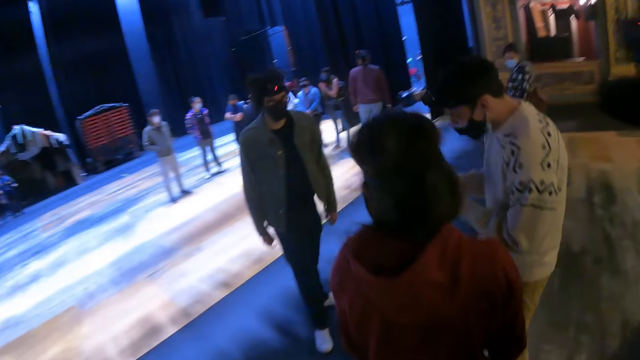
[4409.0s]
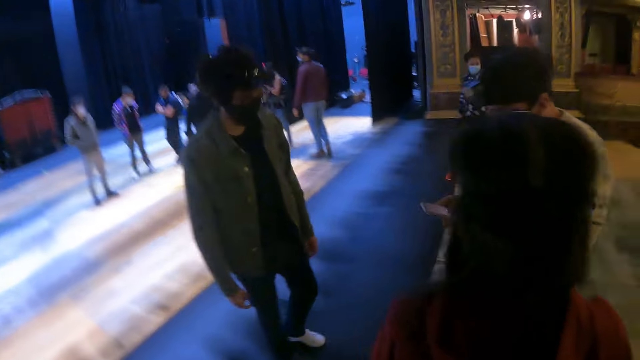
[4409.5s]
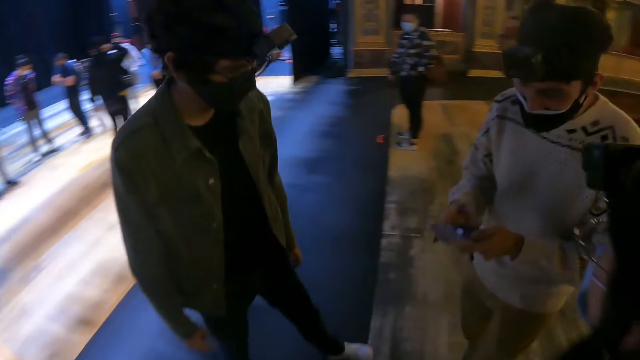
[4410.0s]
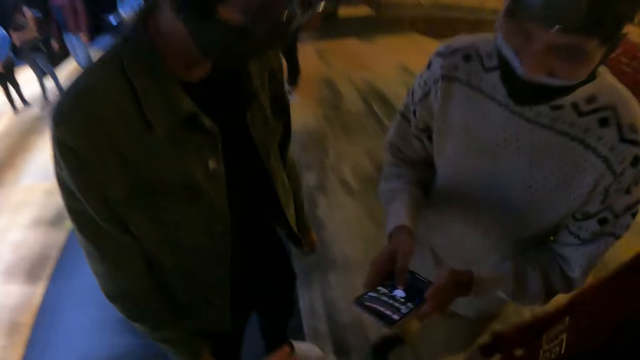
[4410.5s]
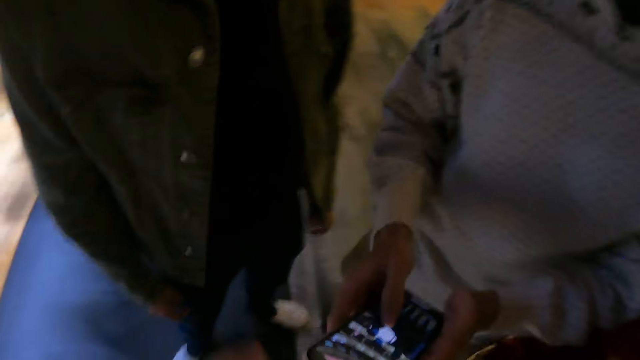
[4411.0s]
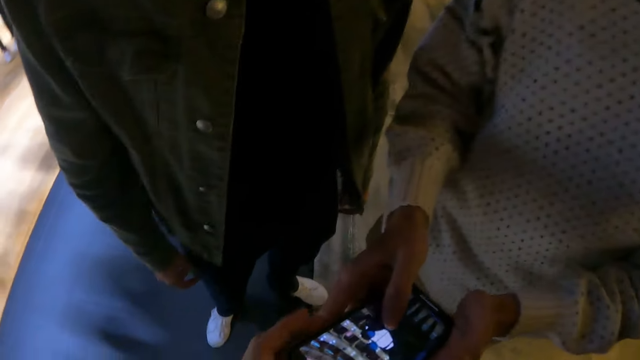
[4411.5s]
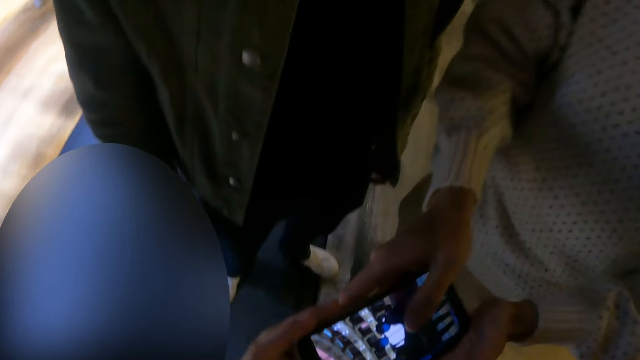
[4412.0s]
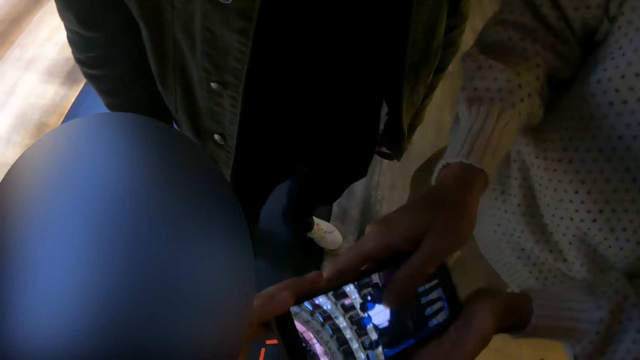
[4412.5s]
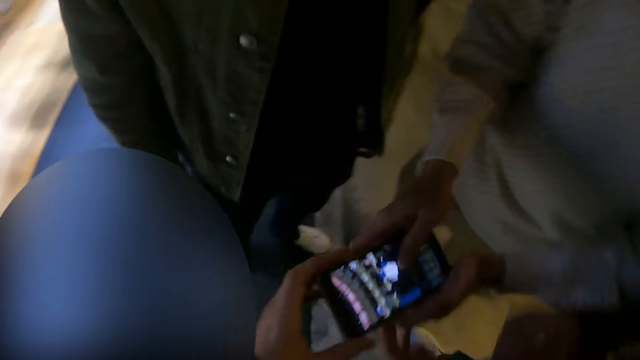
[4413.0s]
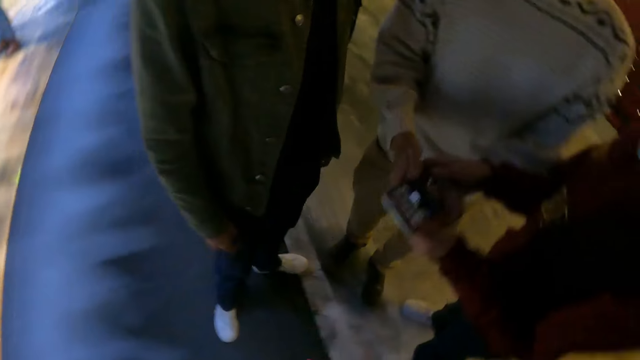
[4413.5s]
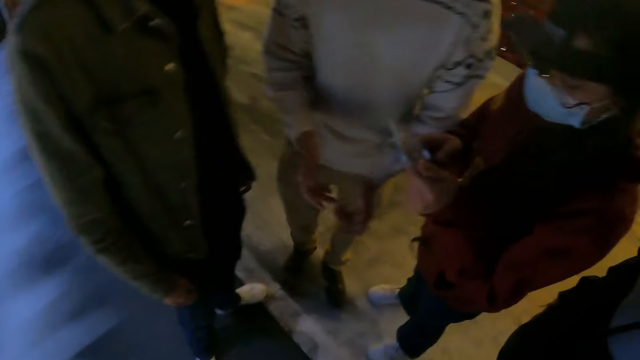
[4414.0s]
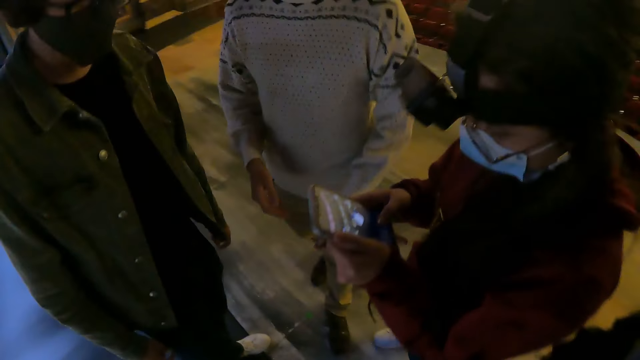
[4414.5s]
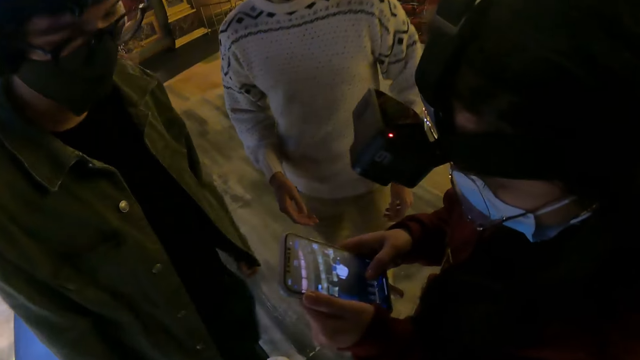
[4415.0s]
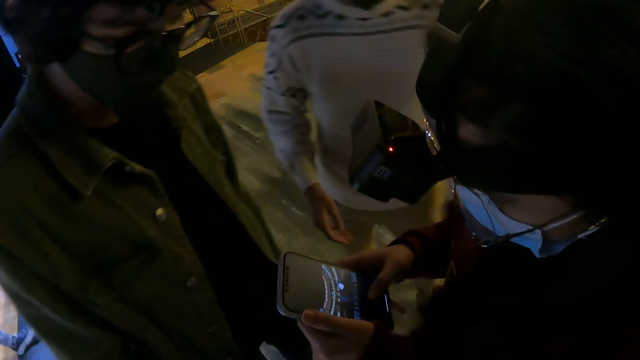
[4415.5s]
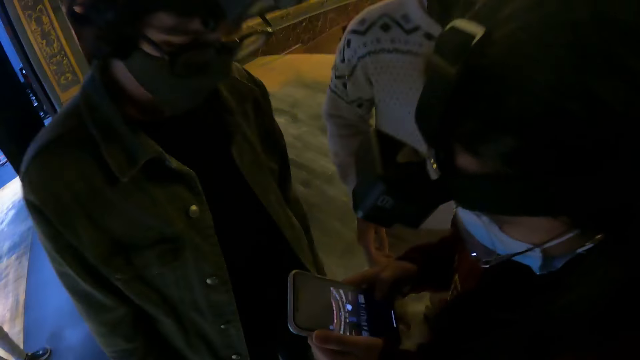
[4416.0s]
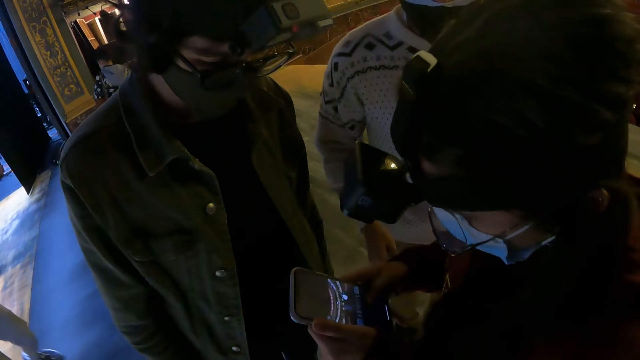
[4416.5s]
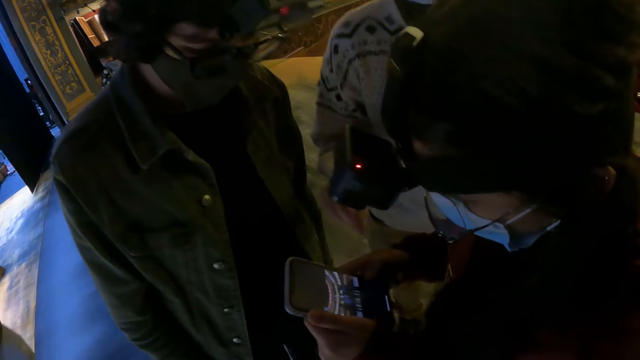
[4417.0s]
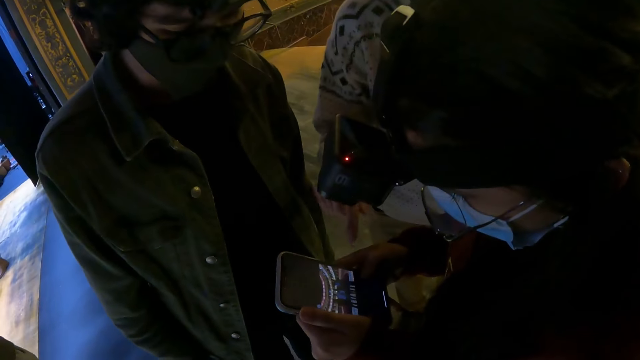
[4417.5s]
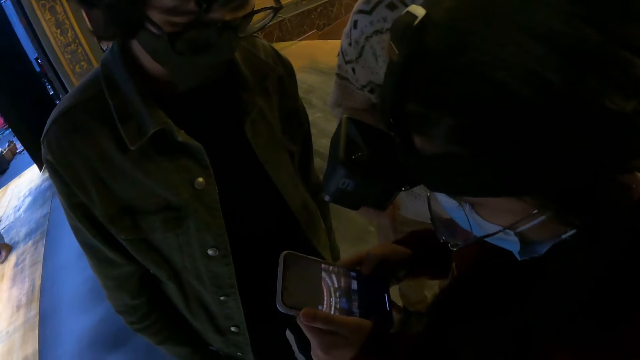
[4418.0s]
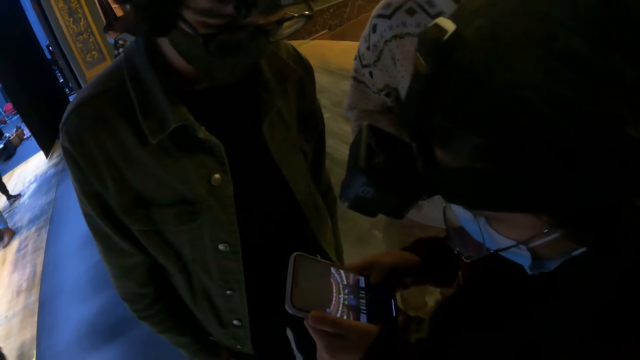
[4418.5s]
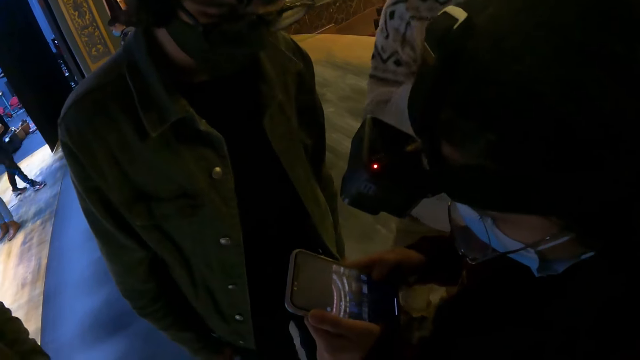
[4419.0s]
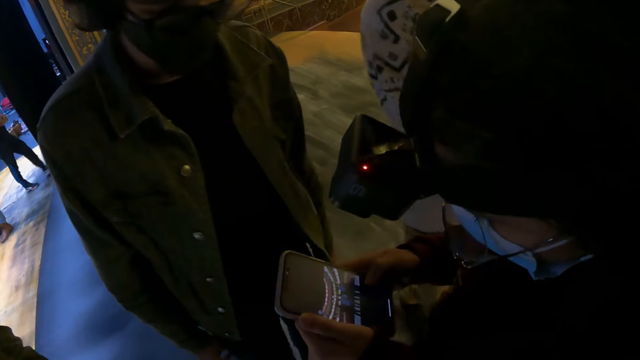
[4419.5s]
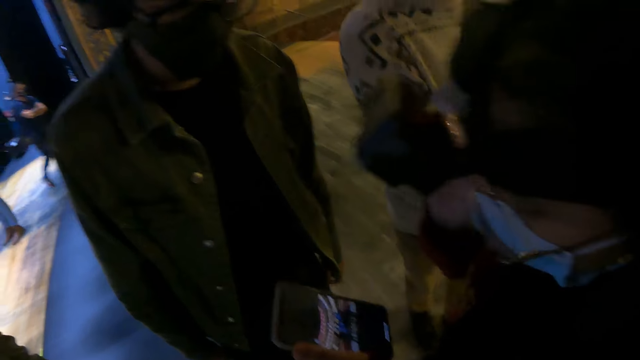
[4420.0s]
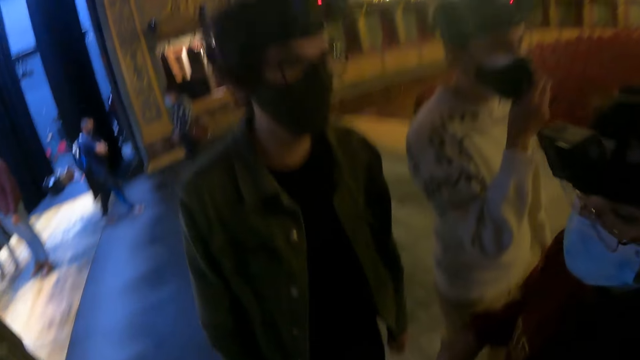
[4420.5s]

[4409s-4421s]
The camera wearer walks. They look at the phone. They pick up the phone from a man. A woman picks up the phone and uses the phone.

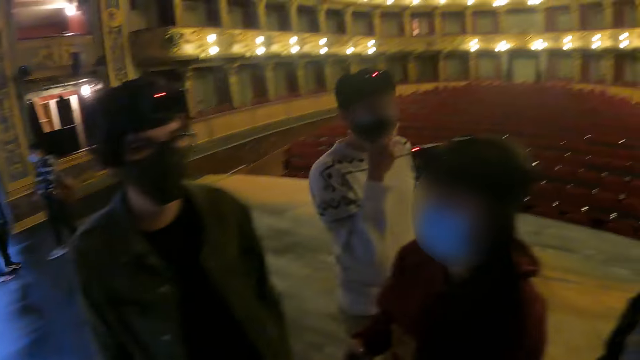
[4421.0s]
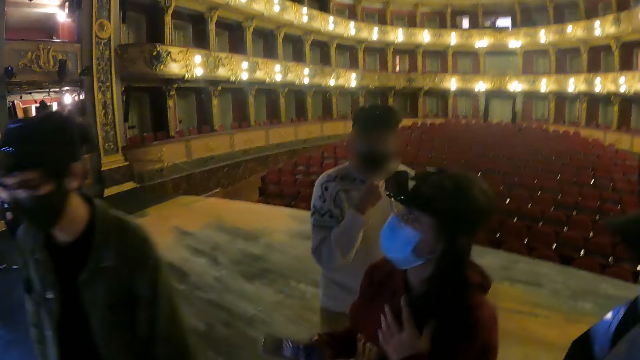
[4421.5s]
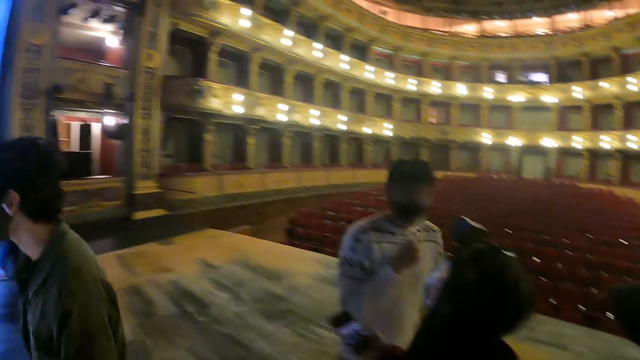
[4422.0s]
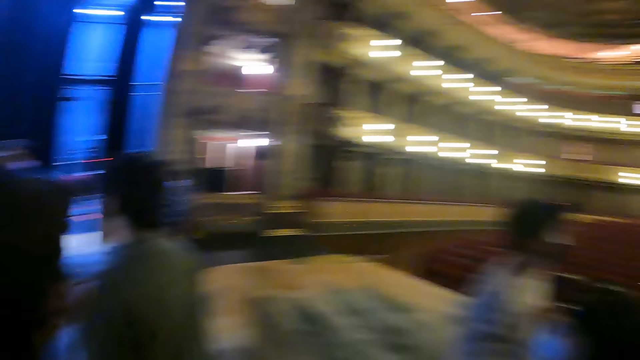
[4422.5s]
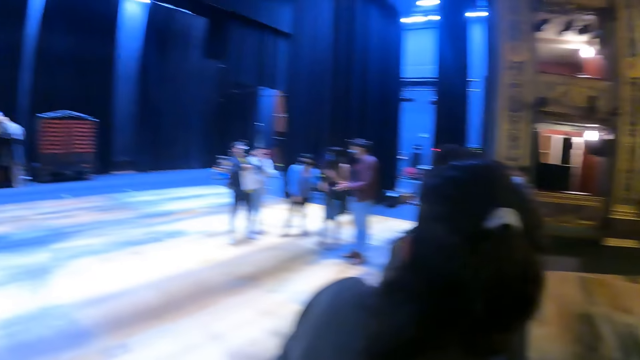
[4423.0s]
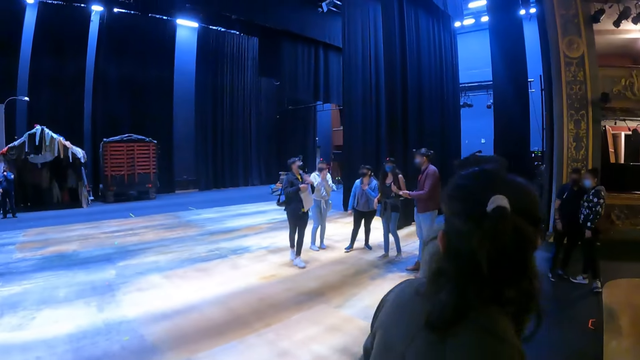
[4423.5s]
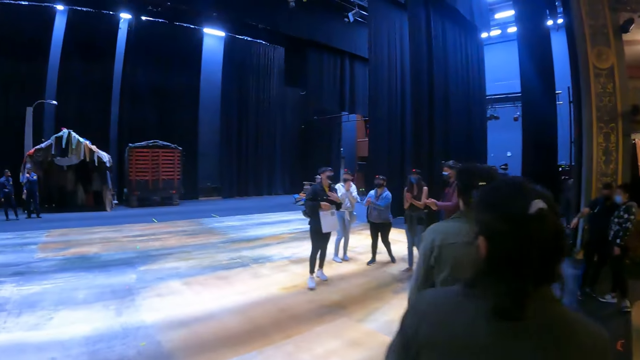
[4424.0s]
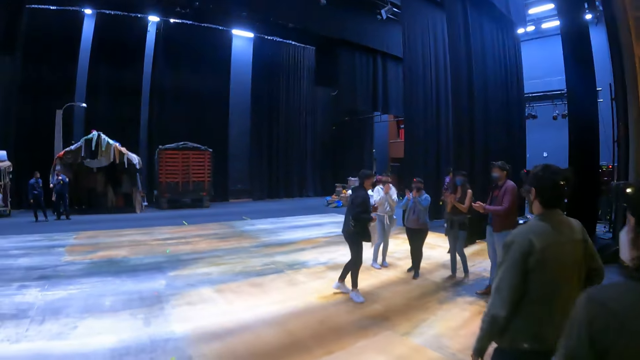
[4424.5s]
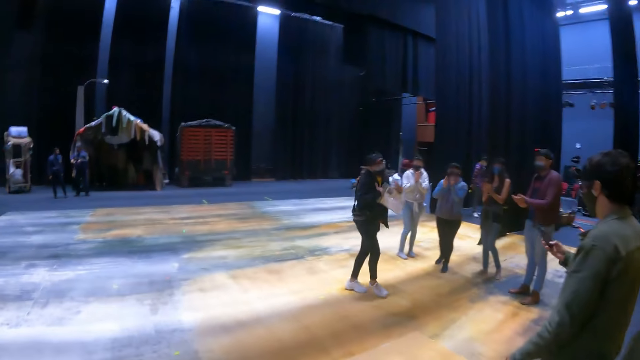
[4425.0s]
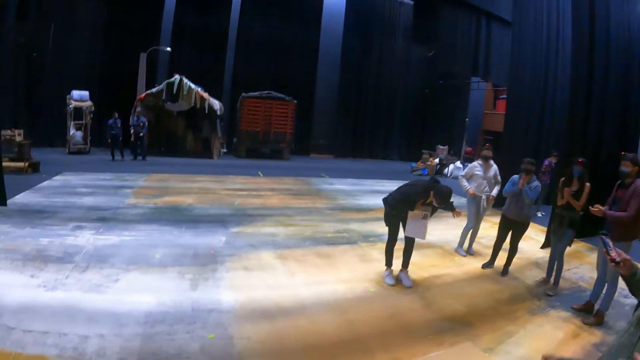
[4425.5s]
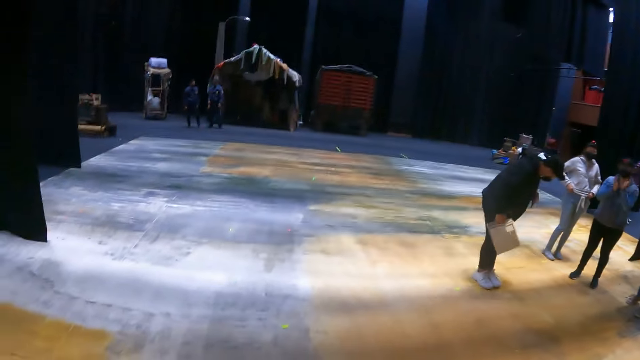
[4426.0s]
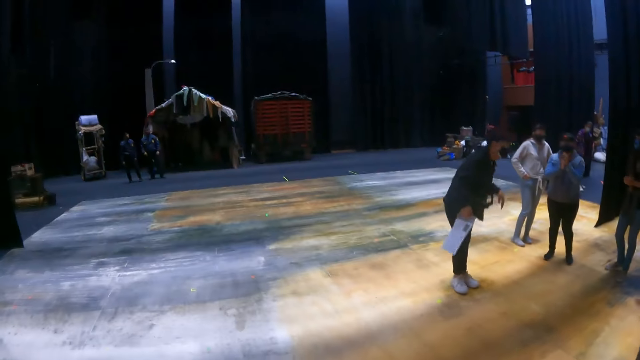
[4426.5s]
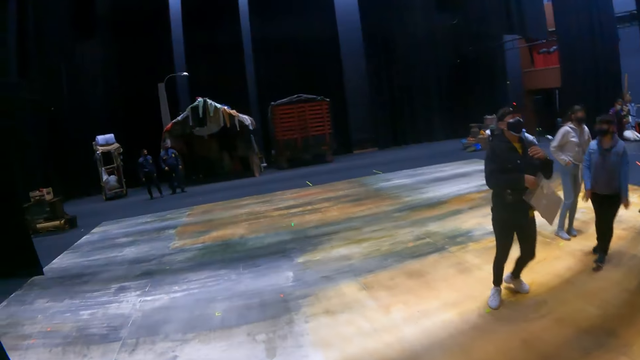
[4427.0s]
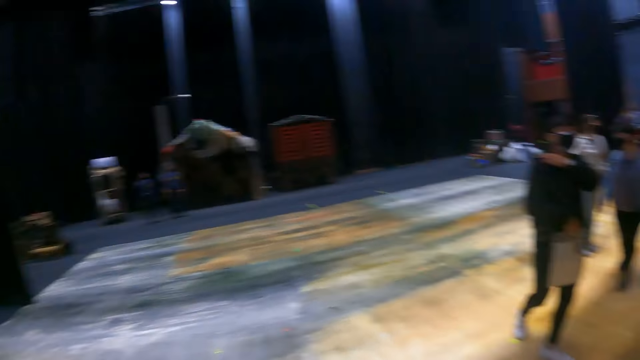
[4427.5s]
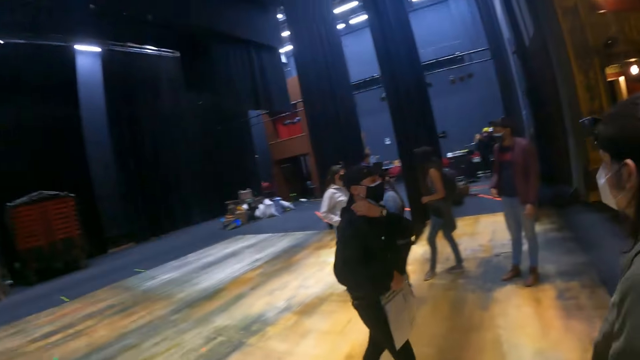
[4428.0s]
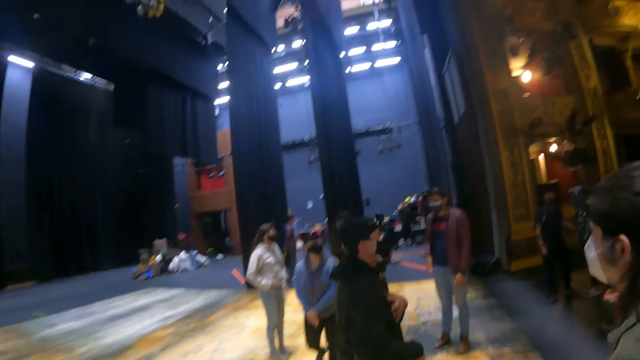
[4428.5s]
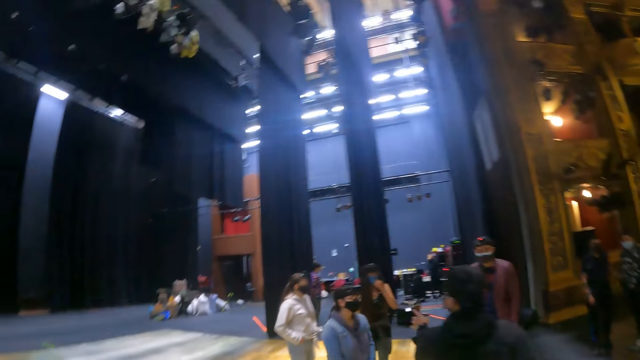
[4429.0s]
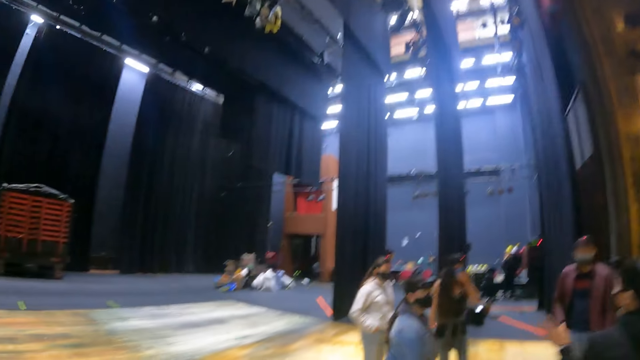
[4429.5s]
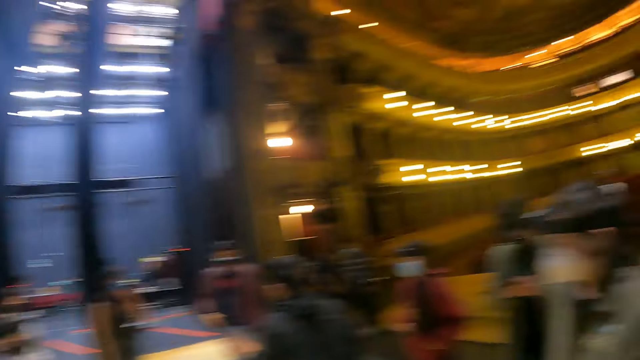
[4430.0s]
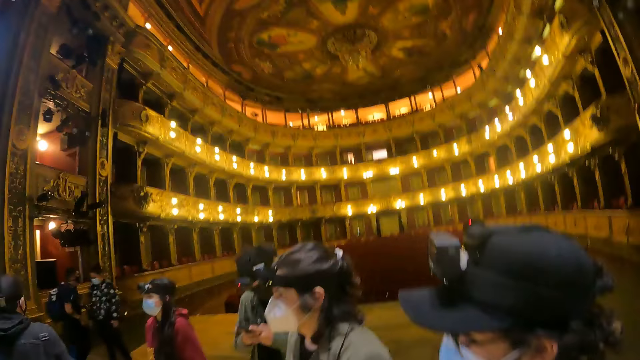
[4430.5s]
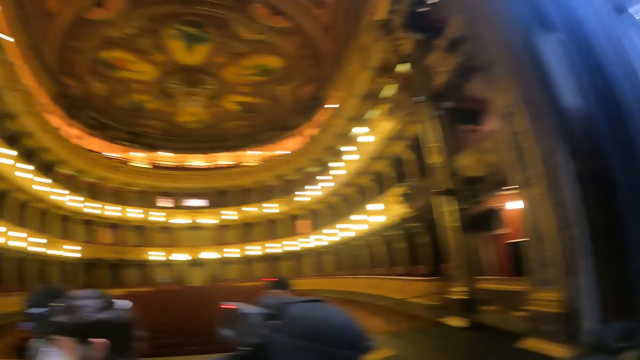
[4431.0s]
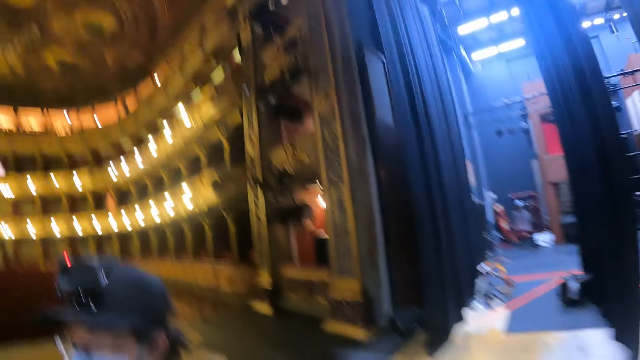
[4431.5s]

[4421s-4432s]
The camera wearer looks around. They walk.
